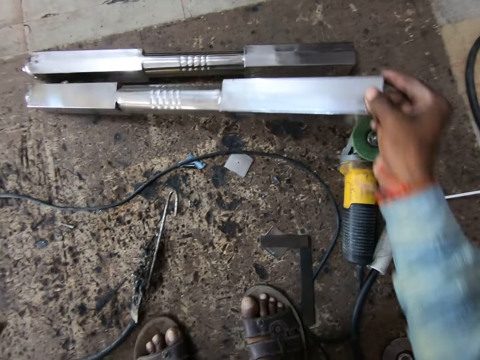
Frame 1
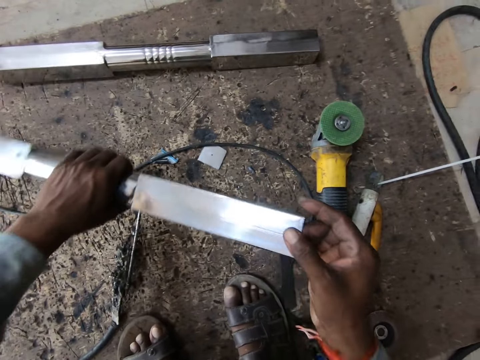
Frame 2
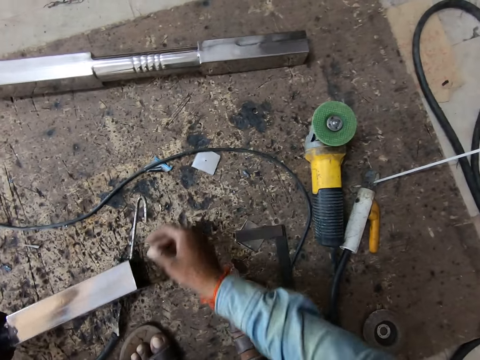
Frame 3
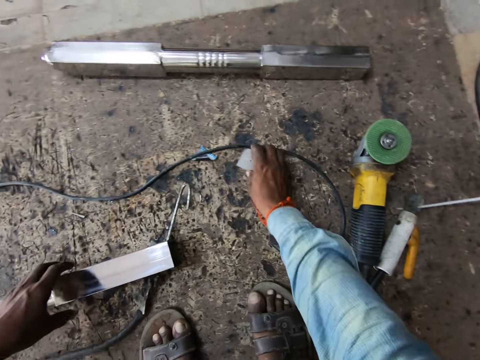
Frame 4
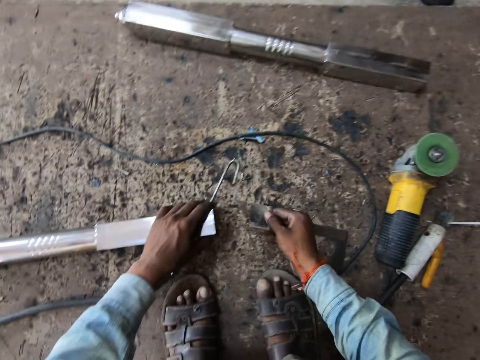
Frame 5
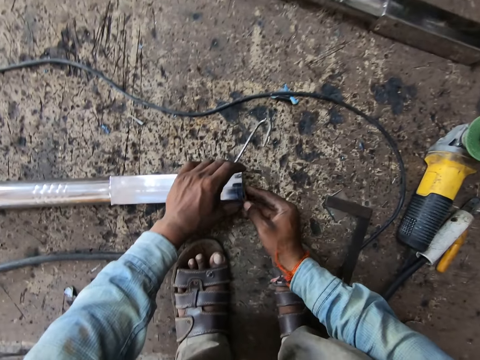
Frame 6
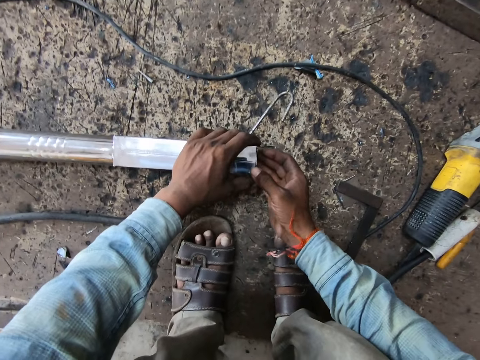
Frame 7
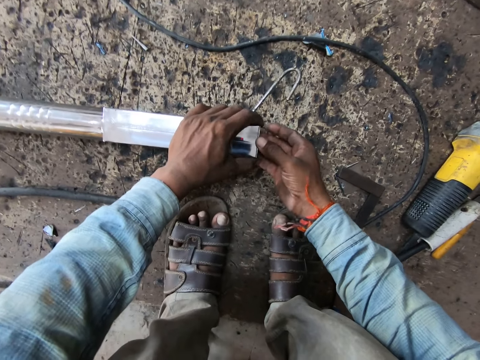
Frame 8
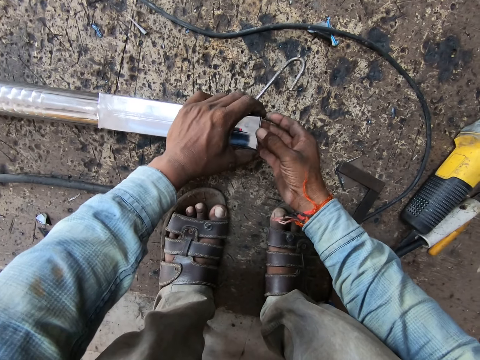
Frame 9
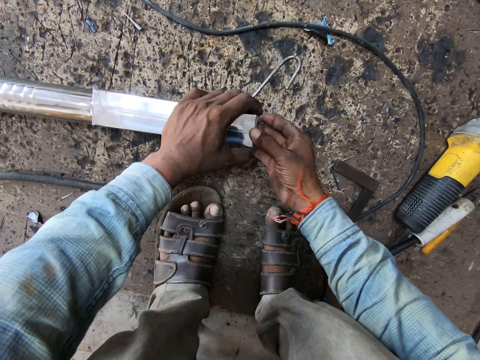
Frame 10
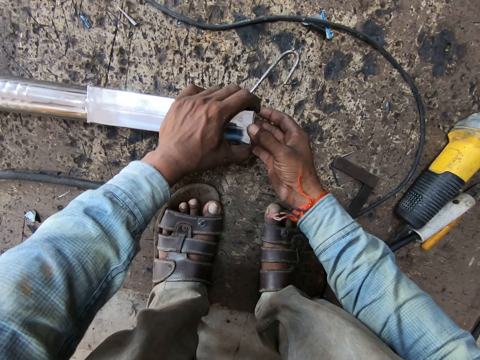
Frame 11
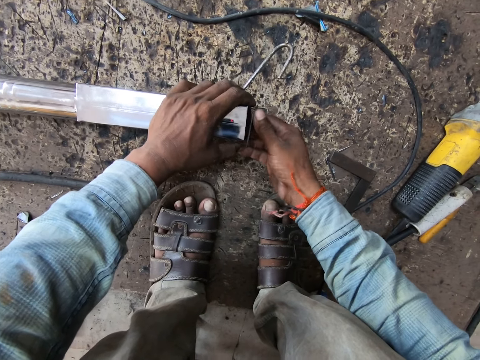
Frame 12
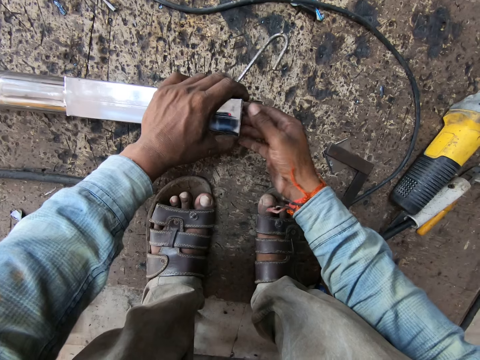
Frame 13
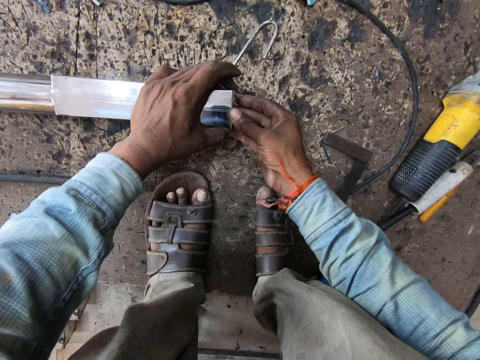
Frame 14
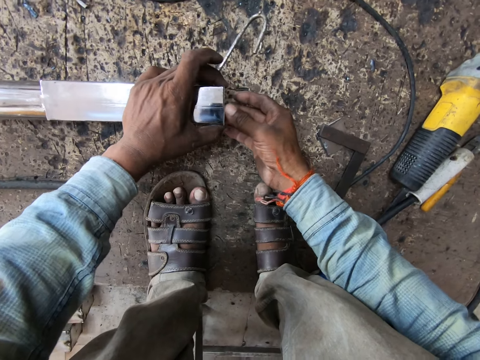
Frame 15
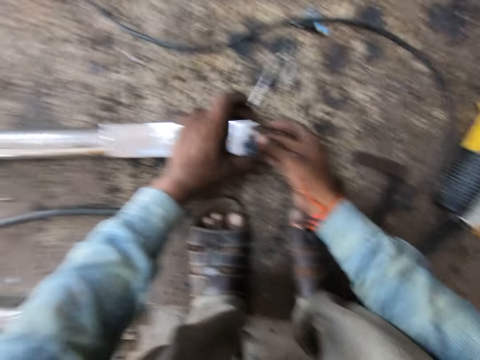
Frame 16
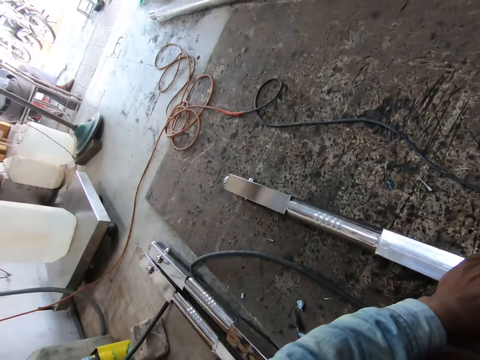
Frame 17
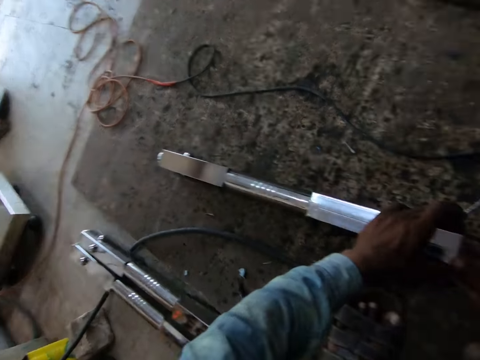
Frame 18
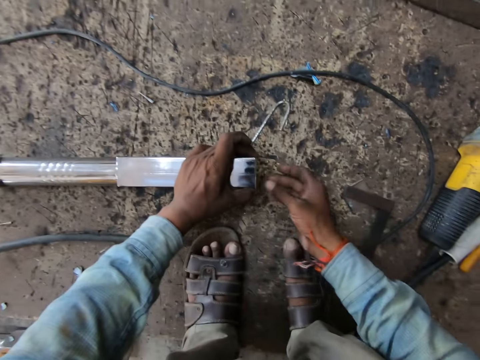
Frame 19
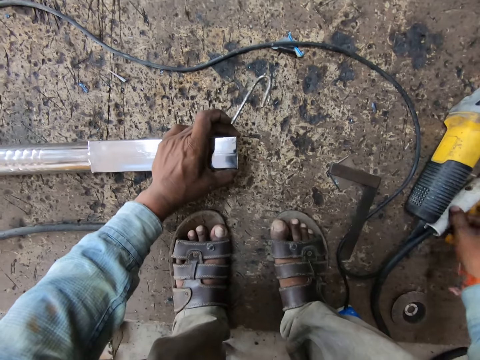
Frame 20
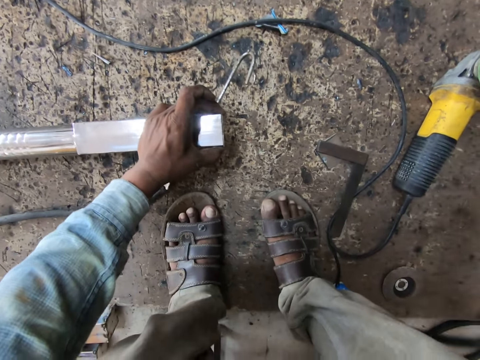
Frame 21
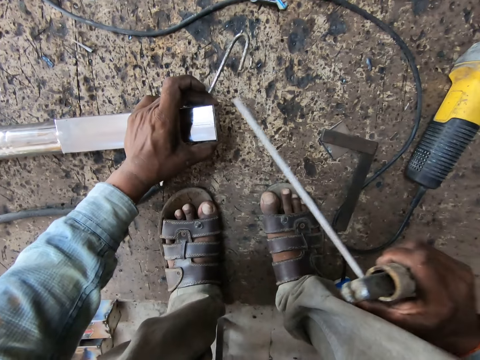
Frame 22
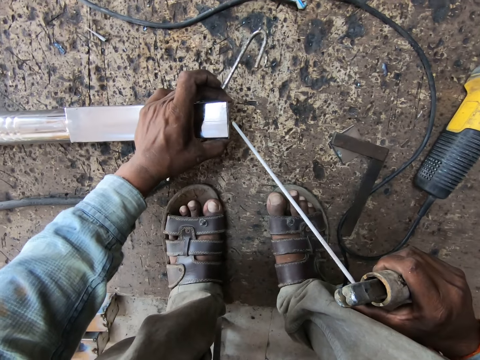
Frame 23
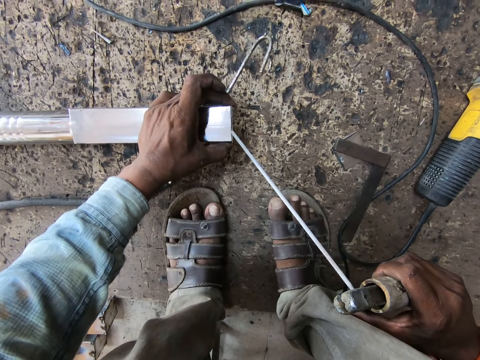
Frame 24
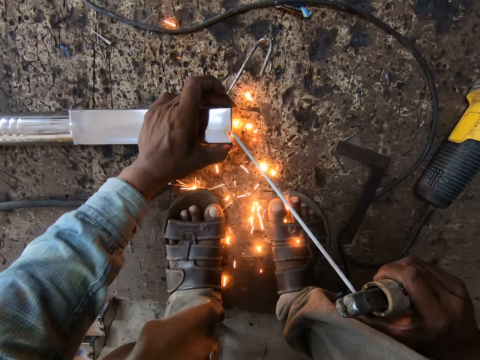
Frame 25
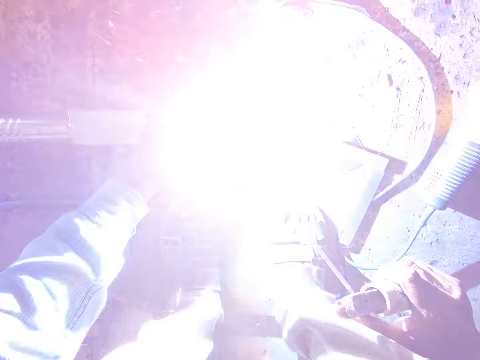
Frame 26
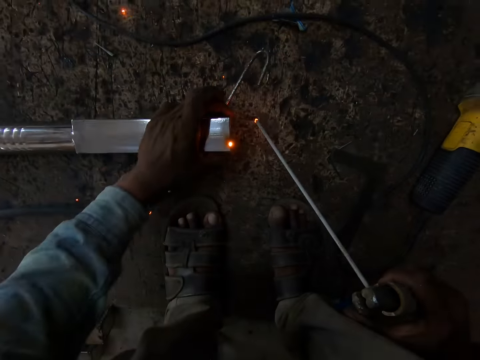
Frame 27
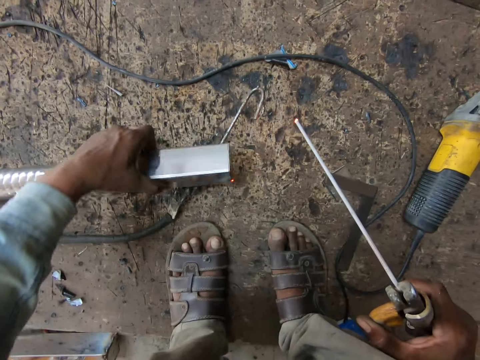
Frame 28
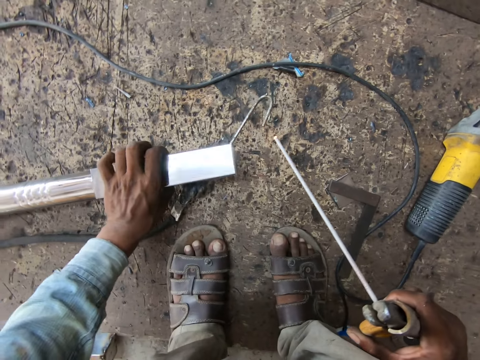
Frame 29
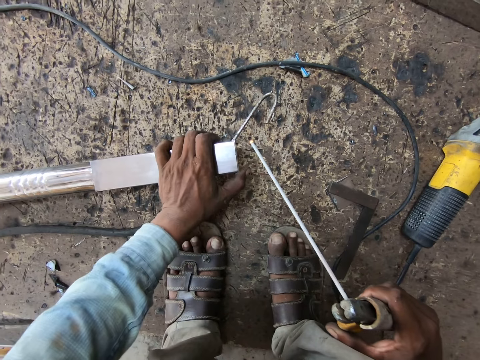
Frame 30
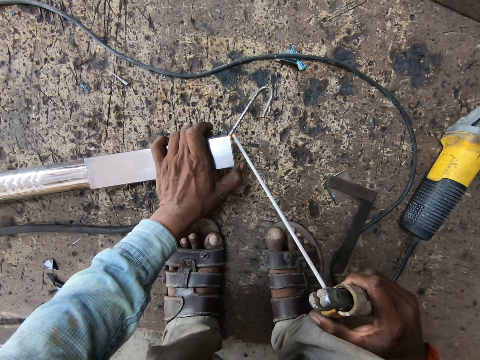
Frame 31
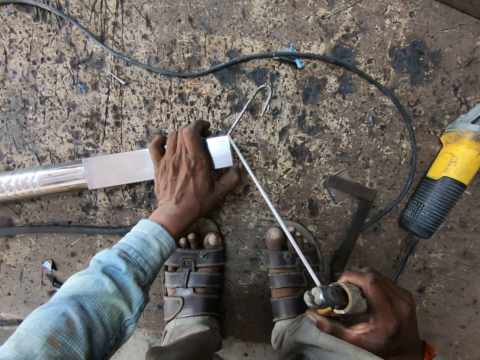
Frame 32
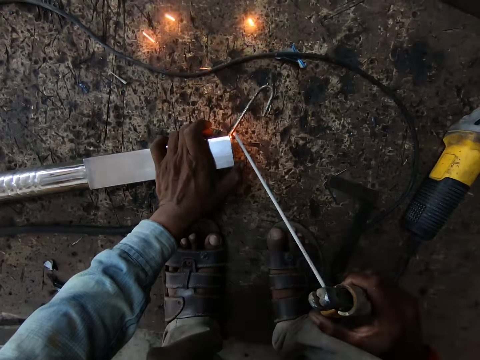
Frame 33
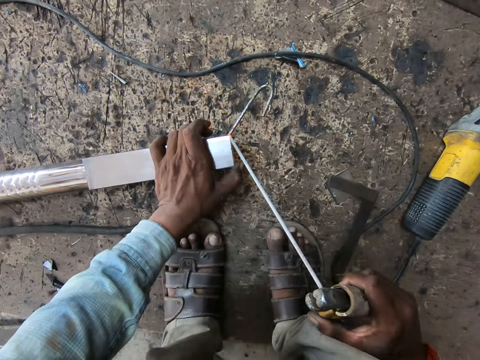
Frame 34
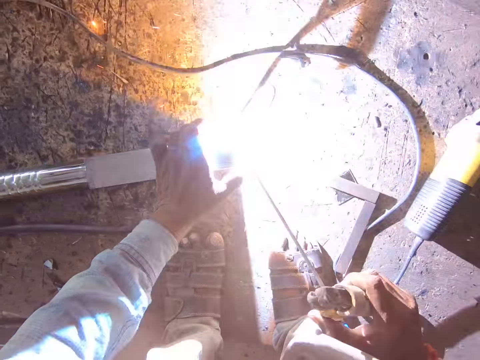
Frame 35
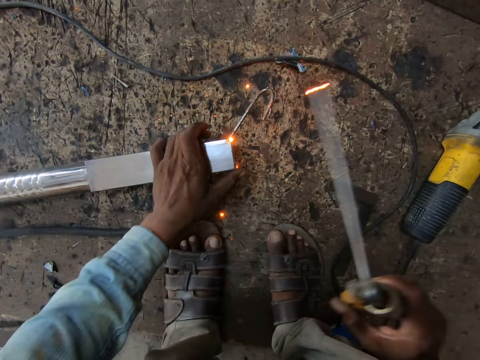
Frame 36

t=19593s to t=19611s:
The camera wearer picks an aluminium rod or metal bar in front of him with his right hand. He holds the metal bar with the left hand and drops the metal bar on the floor. He picks a piece of the aluminium rod from the floor with his right hand. He fits the piece of aluminium rod in the aluminium rod with his right hand. He stares at the floor. He picks the electrode holder or welding tool from the floor with his right hand. He welds the aluminium rod with the electrode holder in his right hand. He turns the metal bar with the left hand. He welds the metal bar using the welding tool.

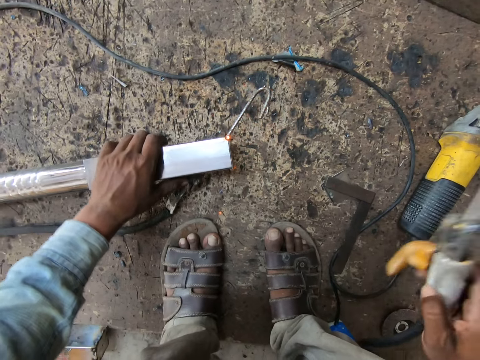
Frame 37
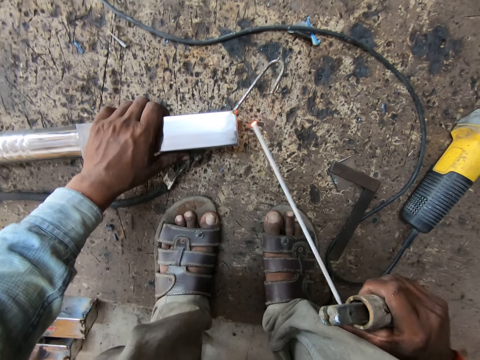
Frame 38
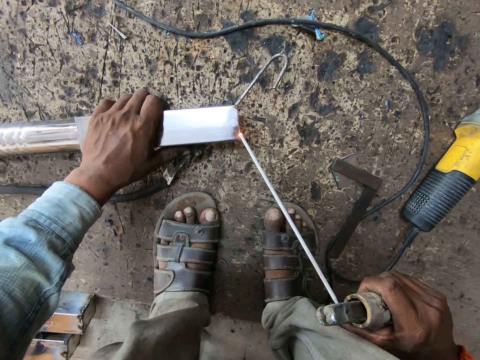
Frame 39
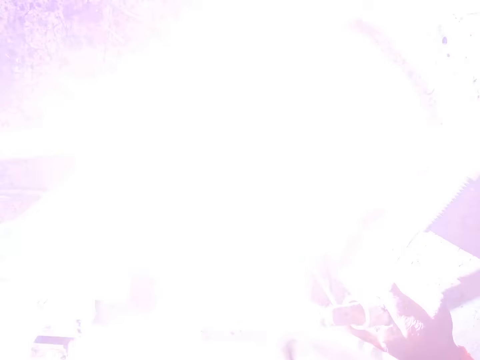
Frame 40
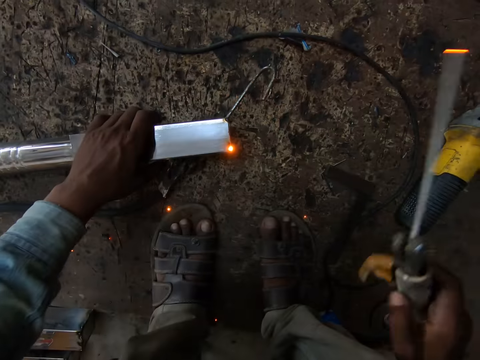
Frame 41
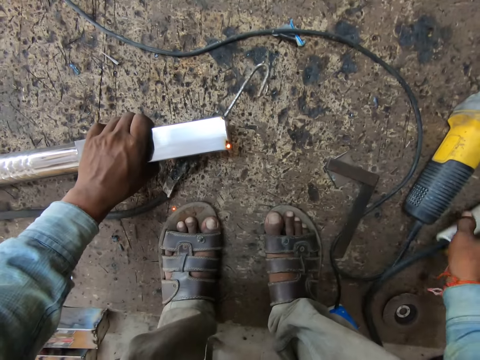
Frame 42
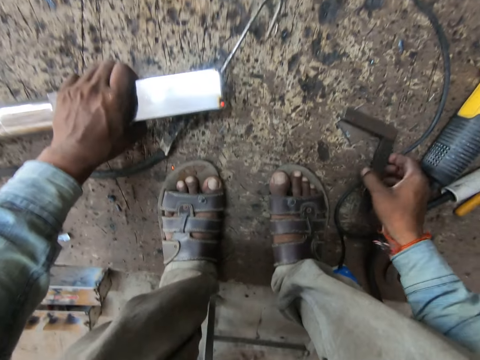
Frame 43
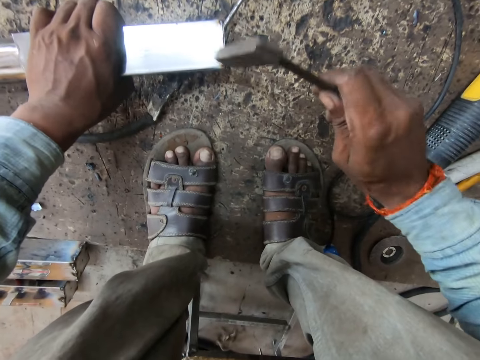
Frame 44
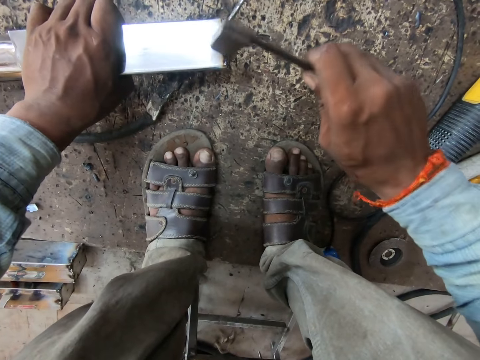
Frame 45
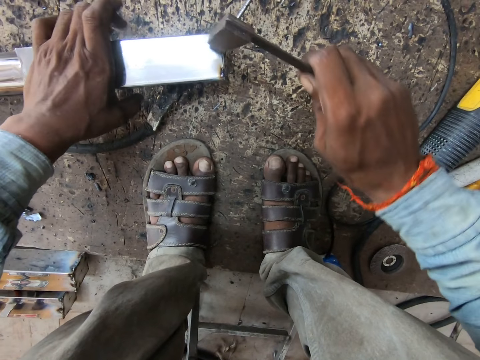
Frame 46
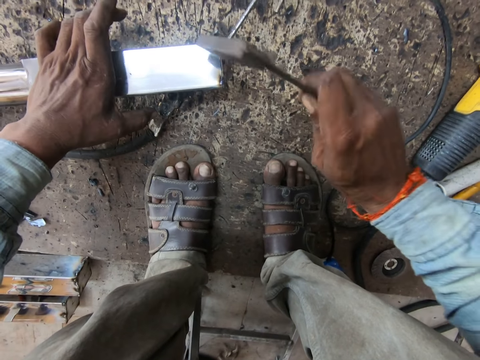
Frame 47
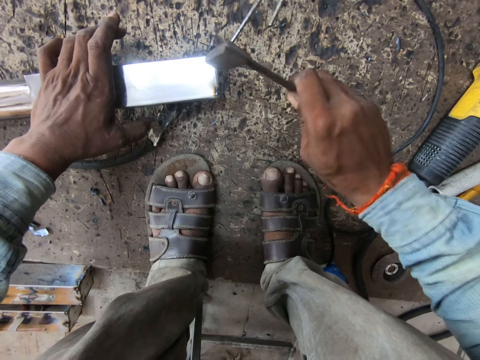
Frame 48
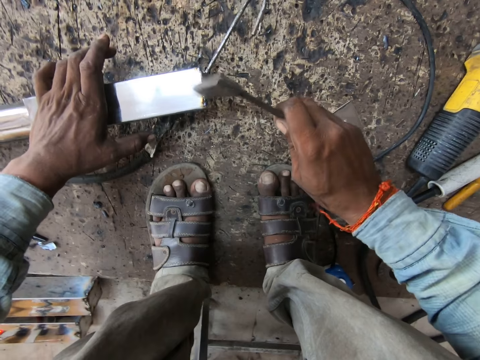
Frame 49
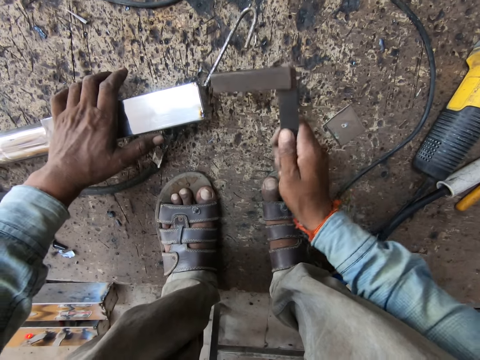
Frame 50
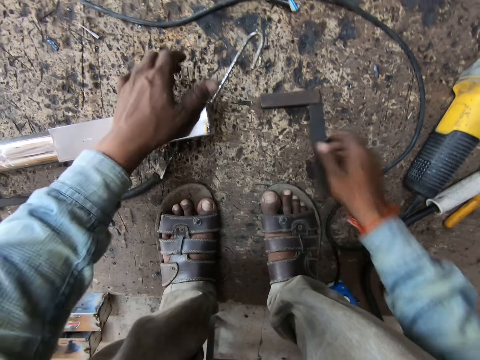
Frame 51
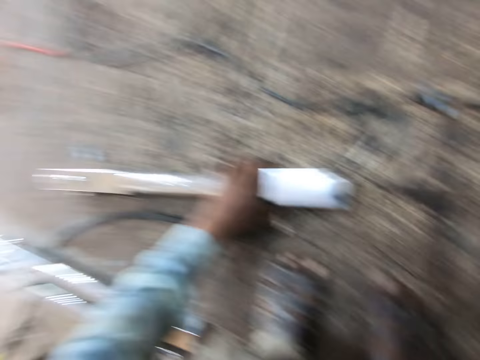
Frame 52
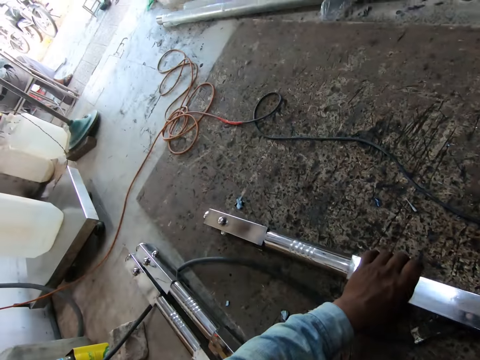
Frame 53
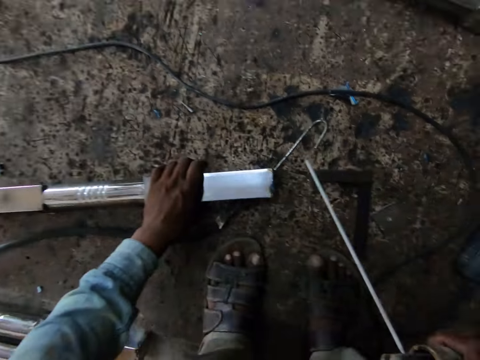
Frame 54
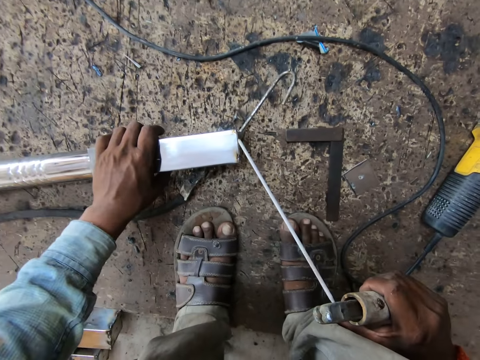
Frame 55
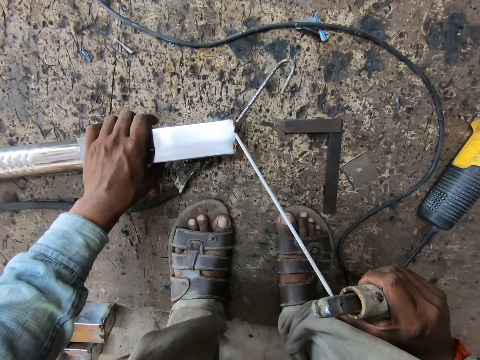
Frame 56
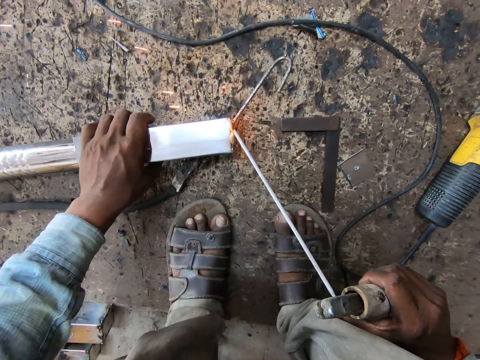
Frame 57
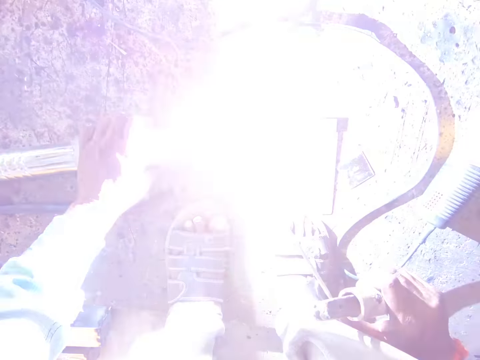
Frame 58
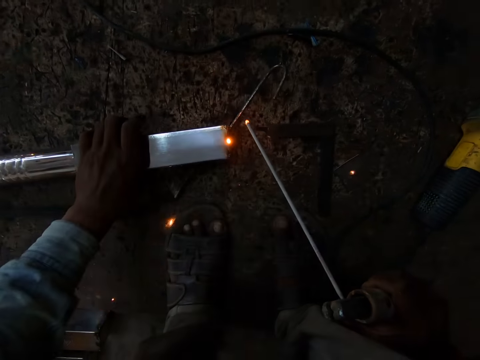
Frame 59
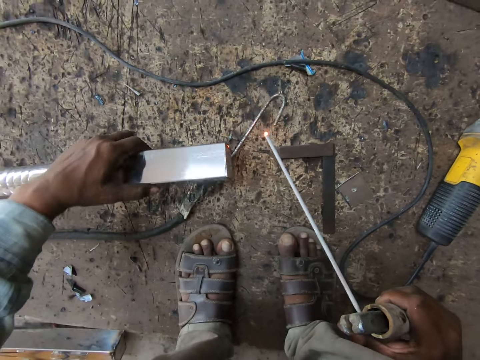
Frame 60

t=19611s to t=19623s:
The camera wearer drops the electrode holder in his right hand on the floor. He picks up the iron rod on the floor with his right hand. He hits the iron rod on the aluminium rod or metal bar in his left hand. He drops the iron rod on the floor with his right hand. He picks up the electrode holder from the floor with his right hand. He holds the metal bar with the left hand. He welds the aluminium rod with the electrode holder in his right hand.
